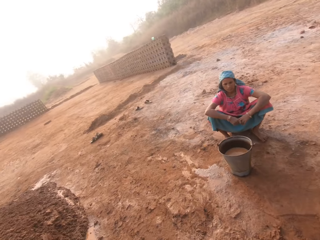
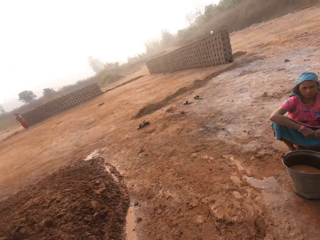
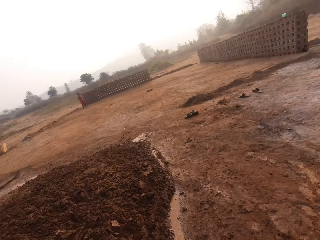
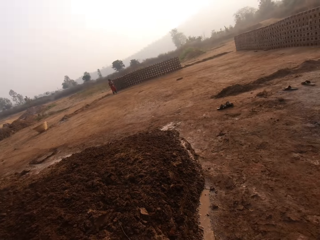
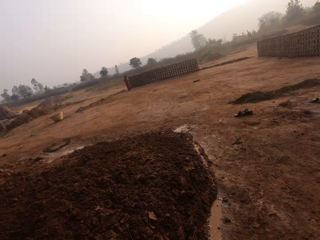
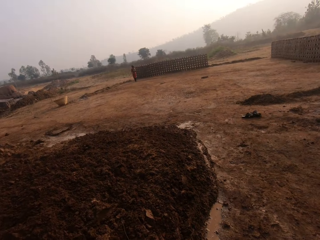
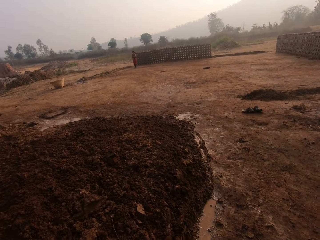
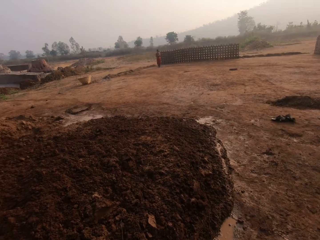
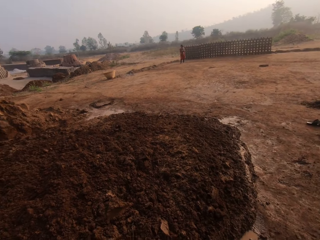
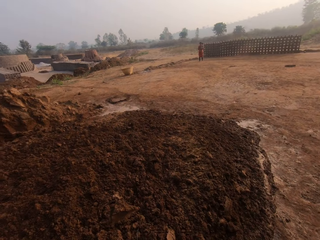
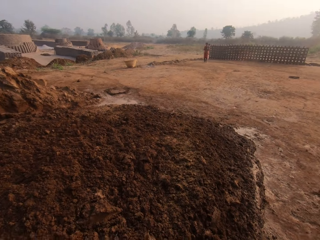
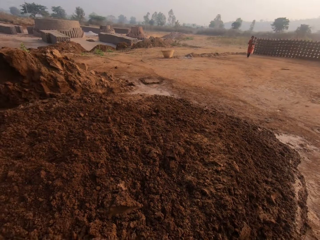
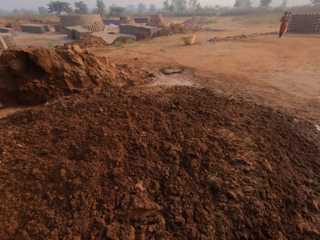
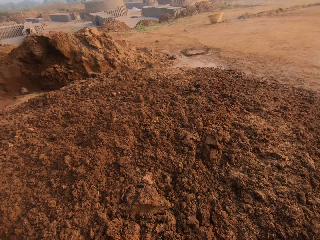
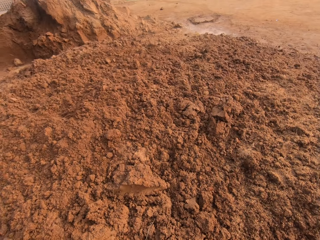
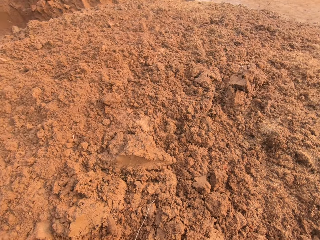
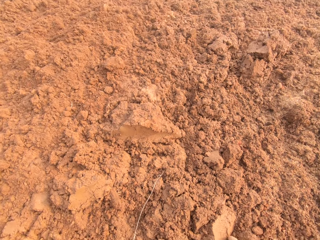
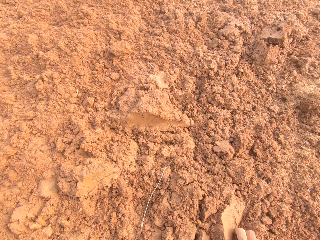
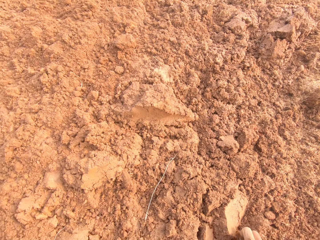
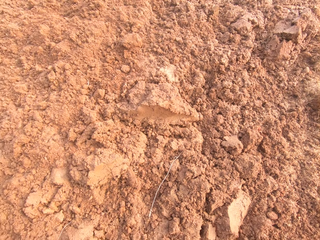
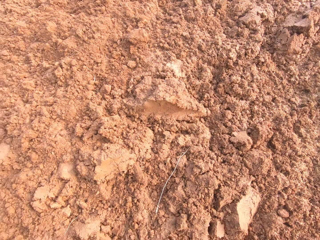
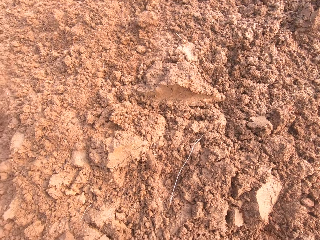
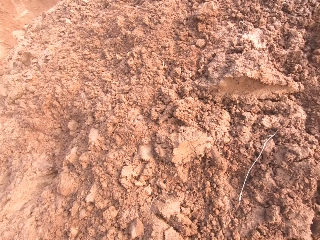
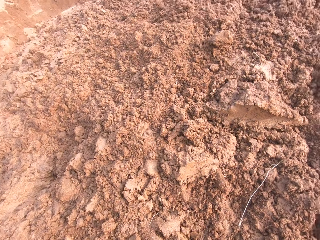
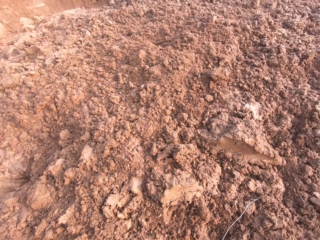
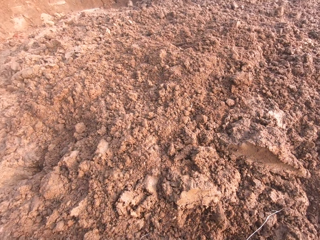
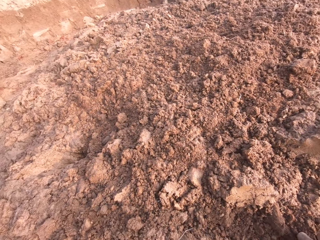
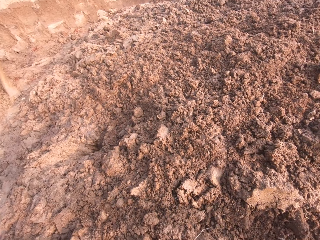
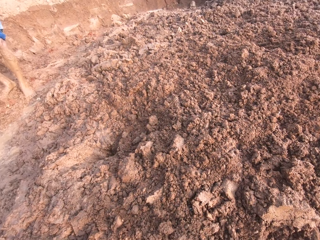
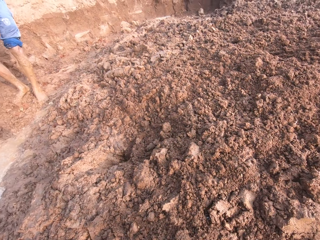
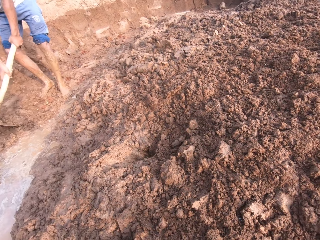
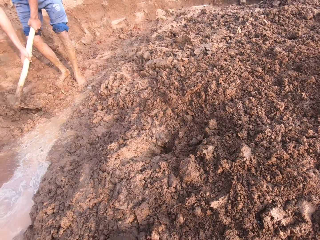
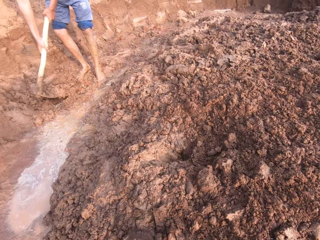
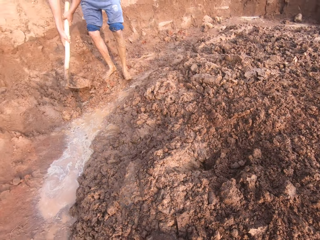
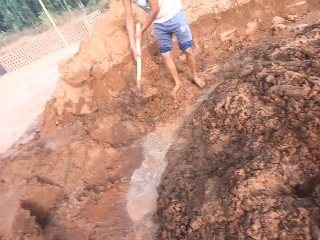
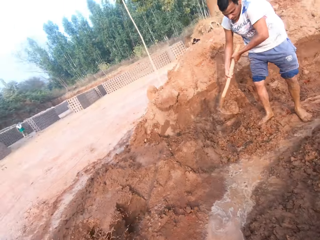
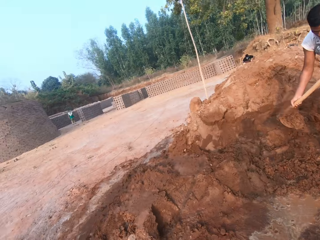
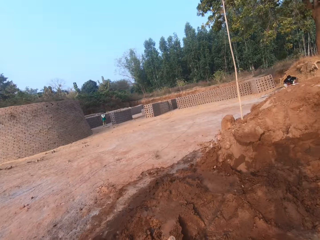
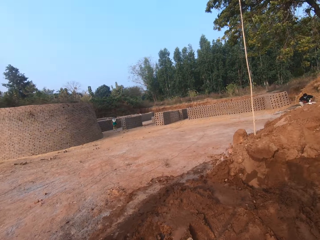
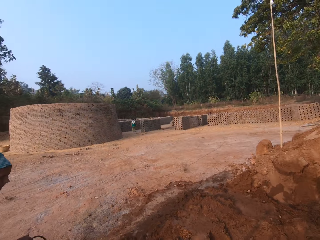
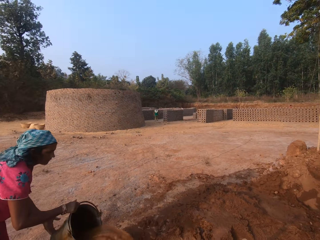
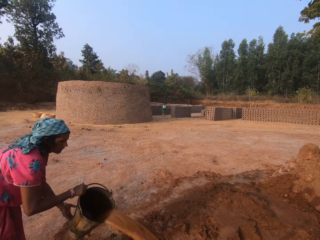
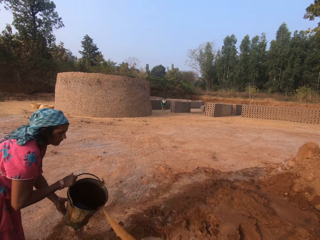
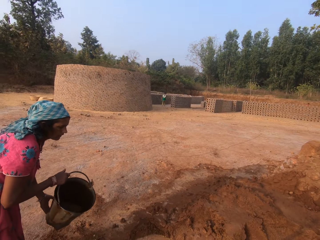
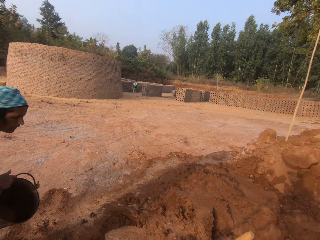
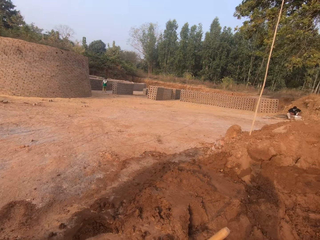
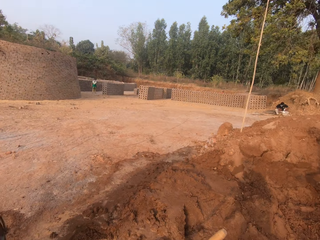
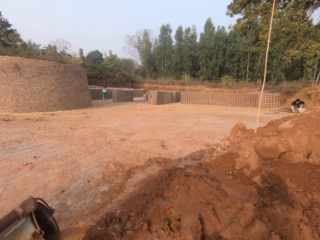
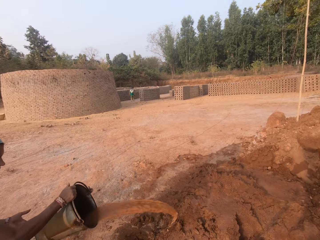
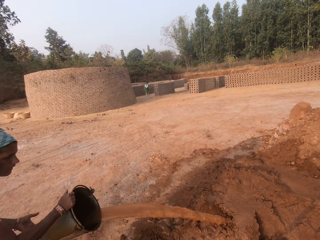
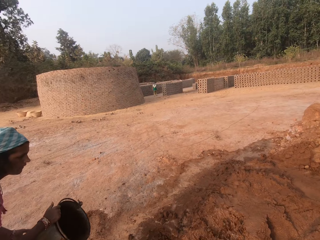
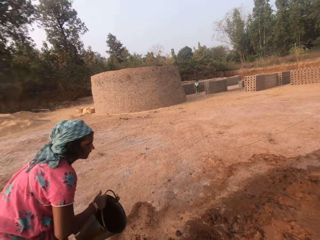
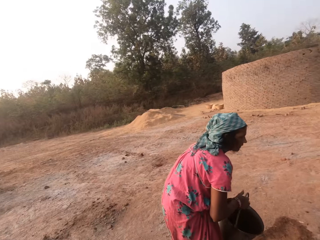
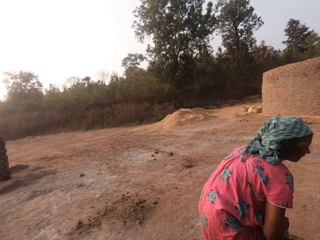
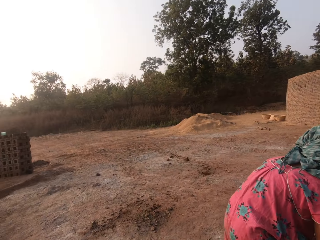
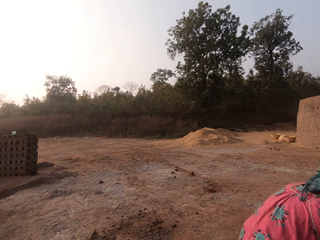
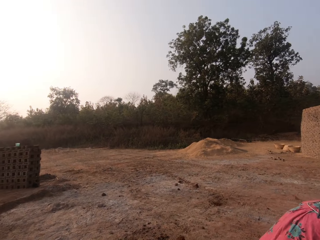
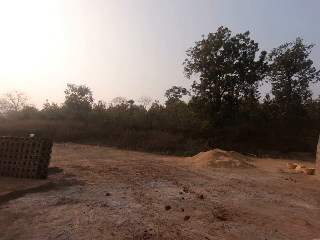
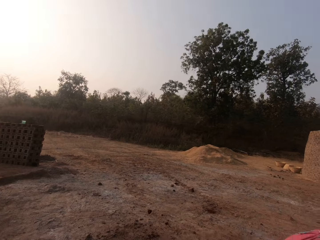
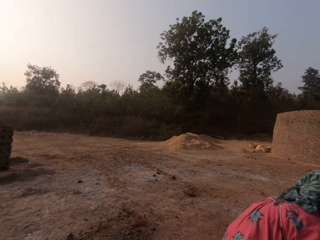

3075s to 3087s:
The woman converses with the camera wearer and the man. The camera wearer walks towards the soil. They talk to the woman. The man scoops sand from the ground with the hoe in his hands. The woman pours water from the pail in her hands on the soil.

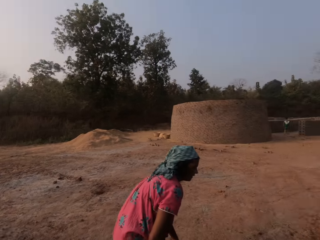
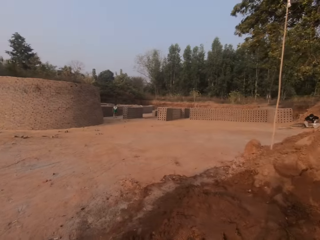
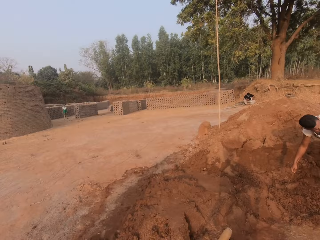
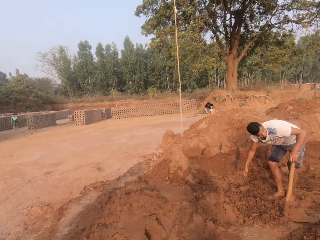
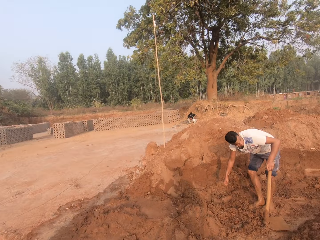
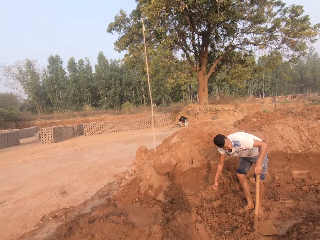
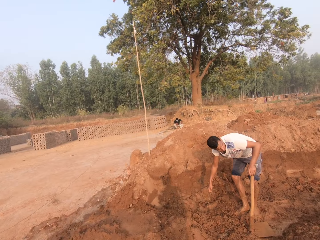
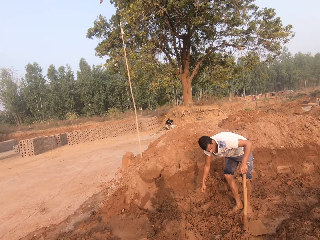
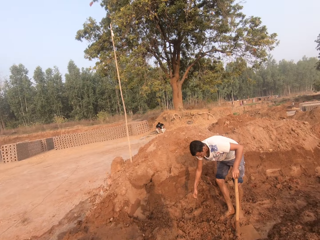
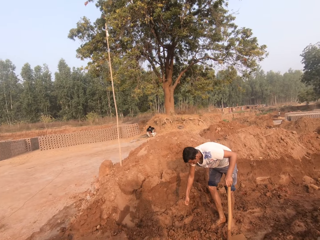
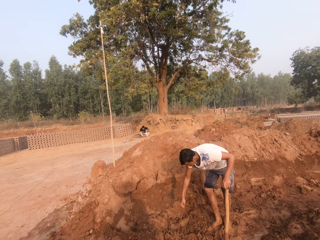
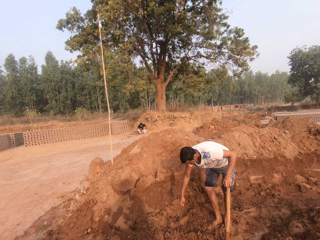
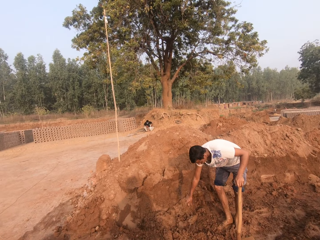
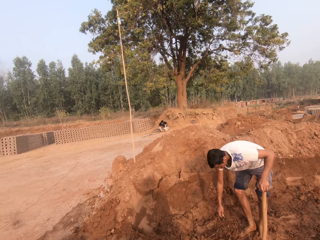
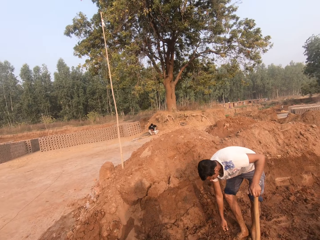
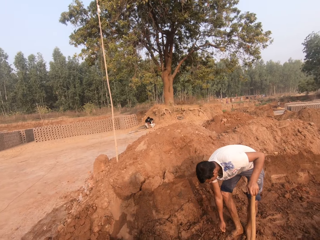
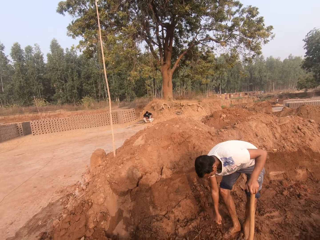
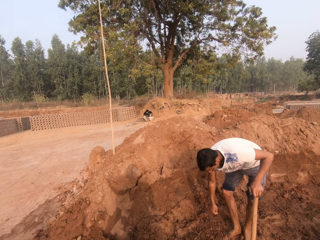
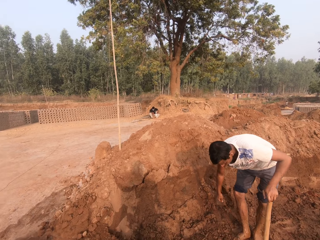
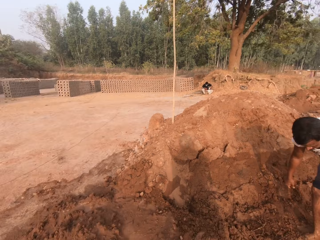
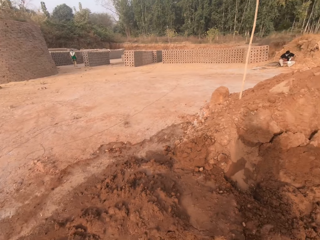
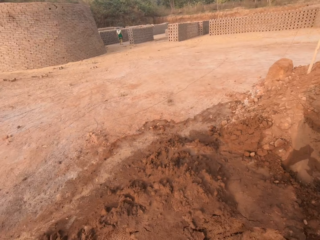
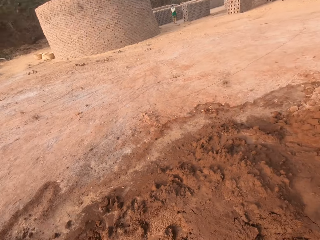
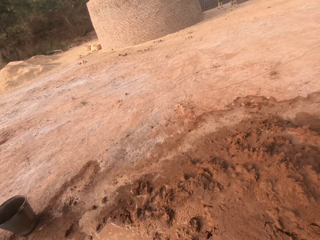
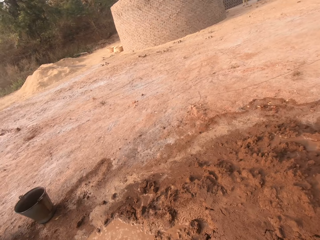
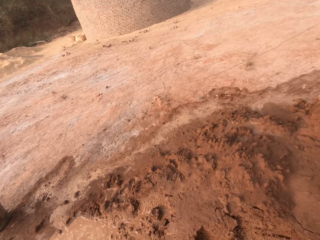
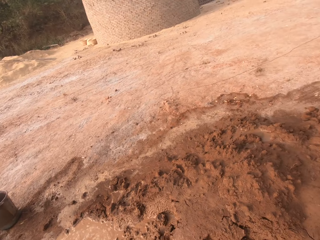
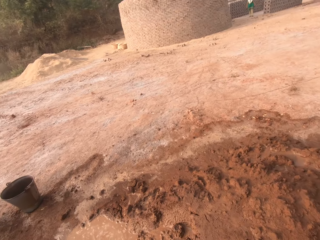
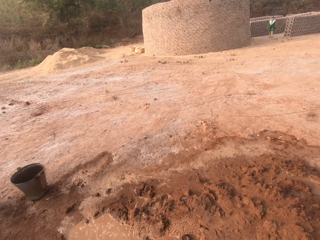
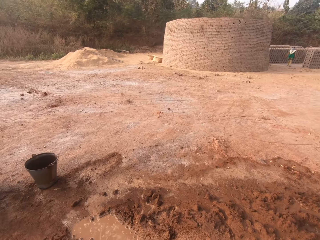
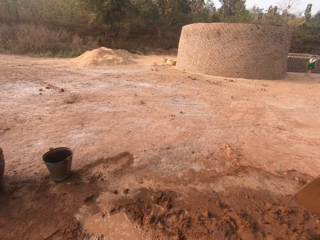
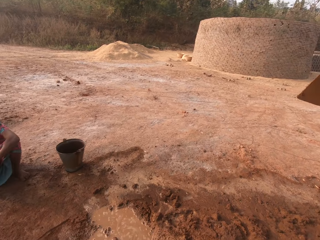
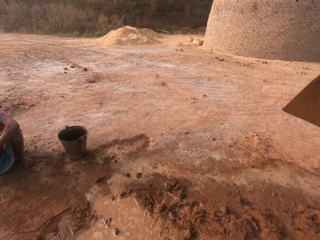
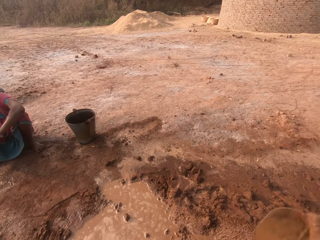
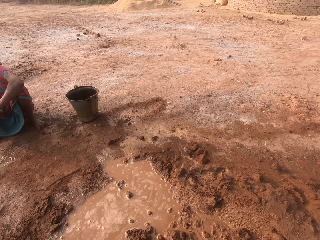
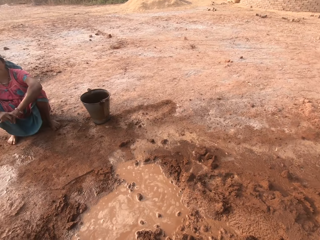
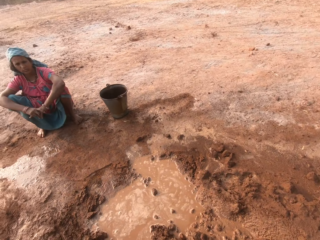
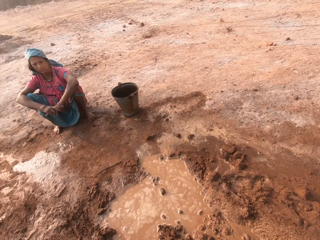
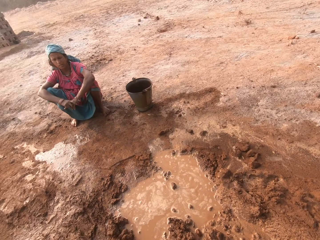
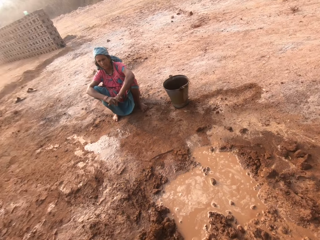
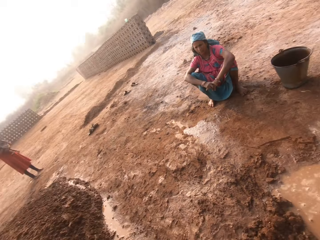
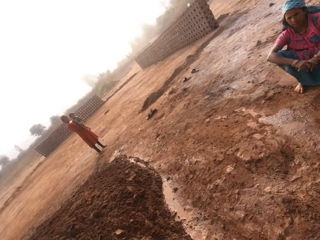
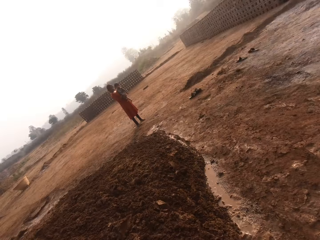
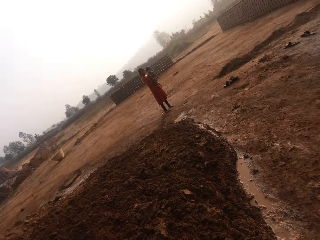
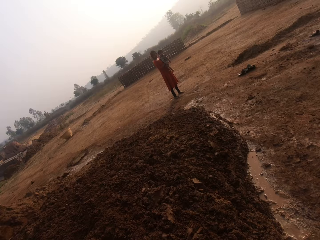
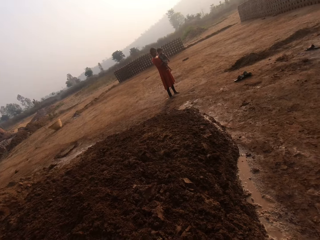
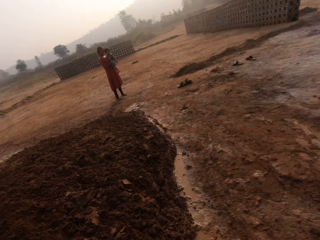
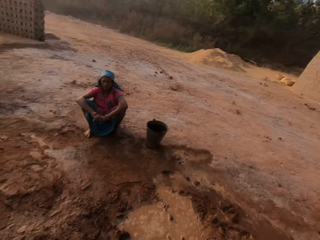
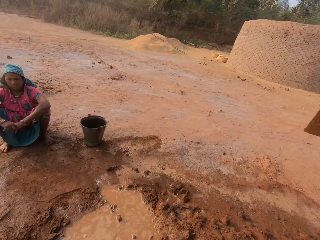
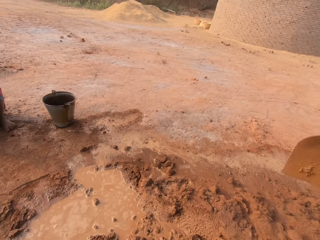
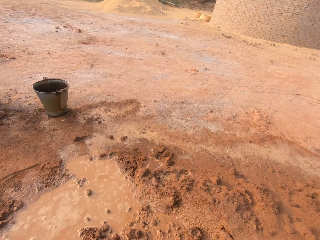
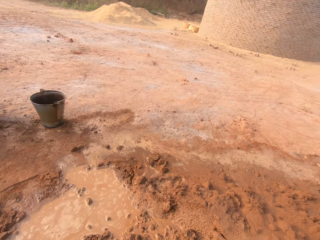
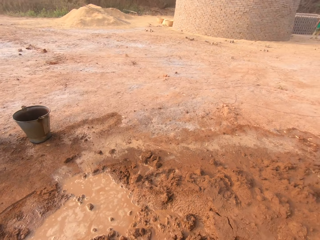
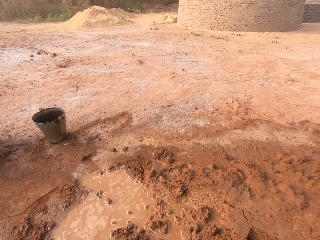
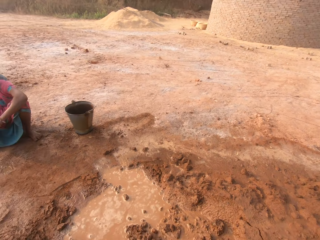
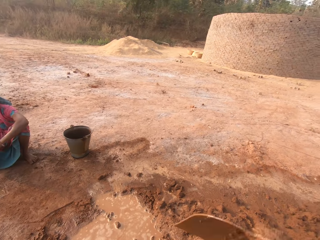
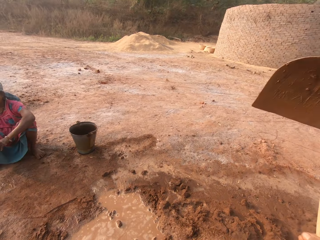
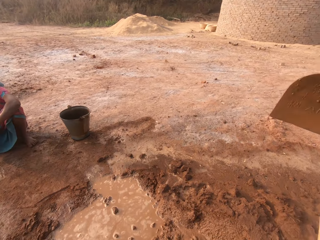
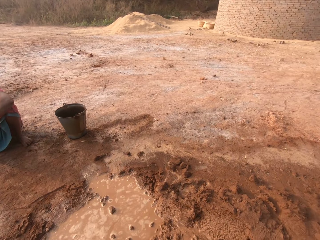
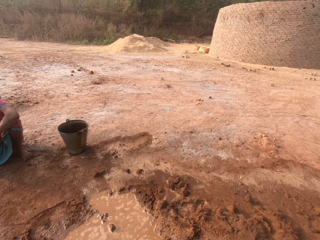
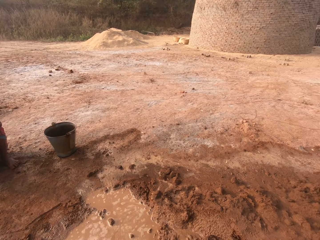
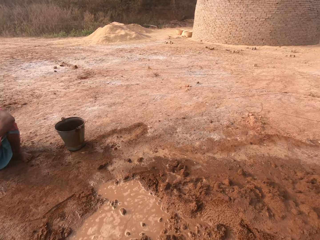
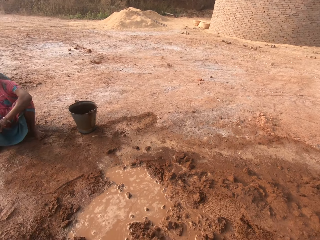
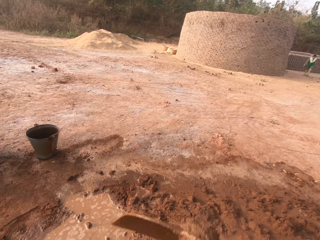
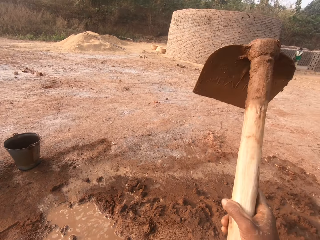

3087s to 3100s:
The man holds a wire with his right hand. He picks up the wire on the ground with his right hand. The camera wearer looks at the soil. He scoops sand from the ground with the hoe in his hands. The woman converses with the camera wearer. The camera wearer digs the soil. A girl holds a baby in her hands. The camera wearer throws soil on the other side. He scoops sand from the ground with the hoe in his hands. The woman talks to the camera wearer. The camera wearer scoops sand from the ground with the hoe in his hands again. He digs the soil.
